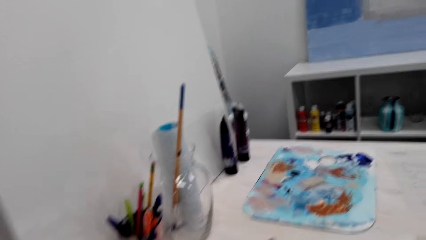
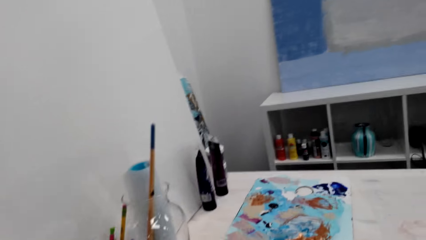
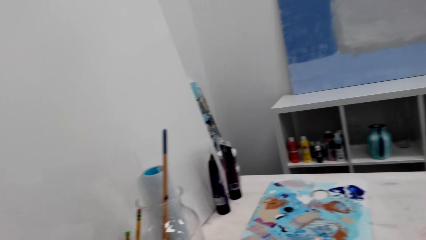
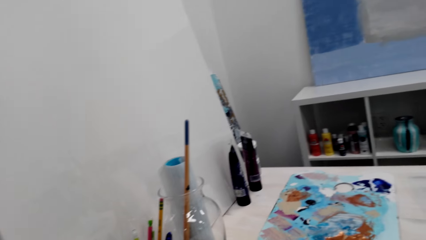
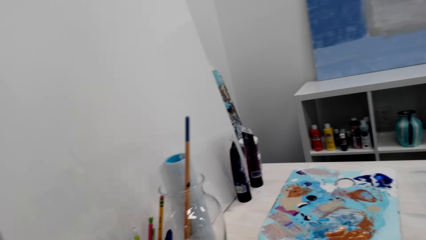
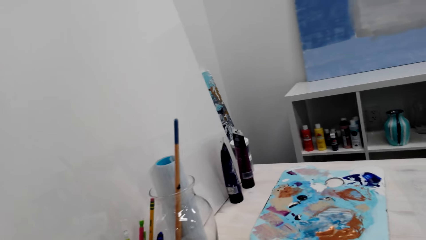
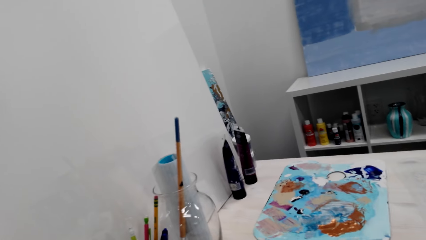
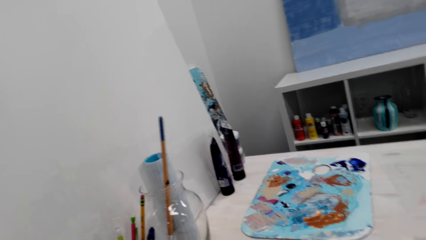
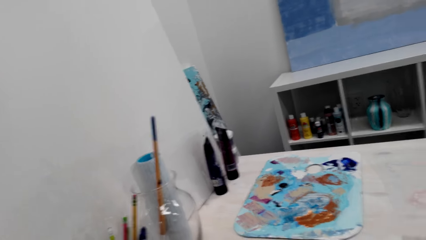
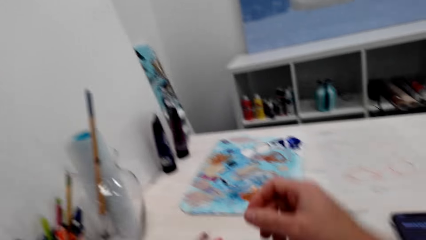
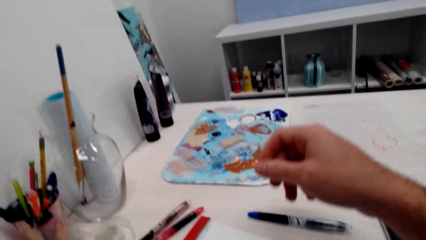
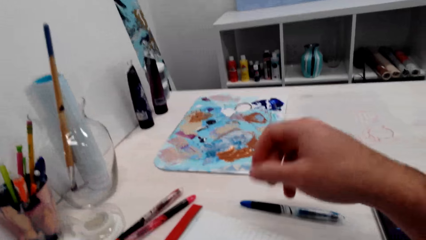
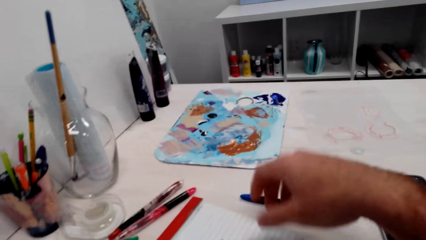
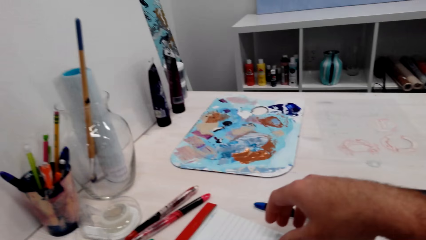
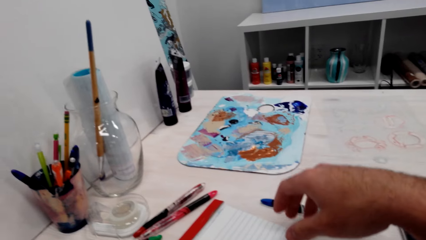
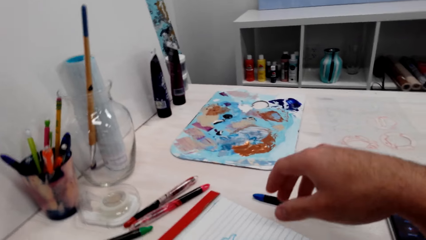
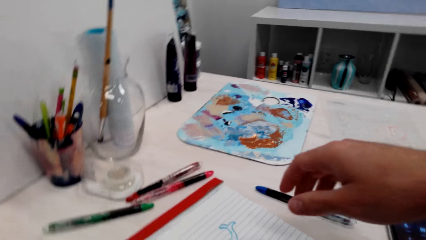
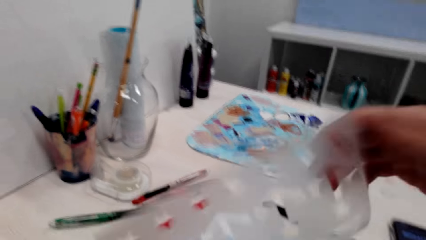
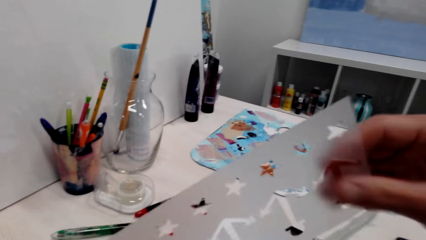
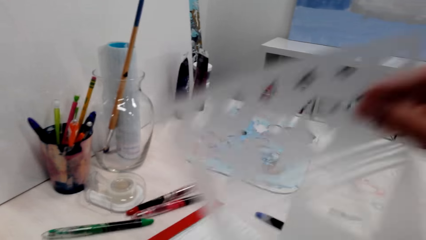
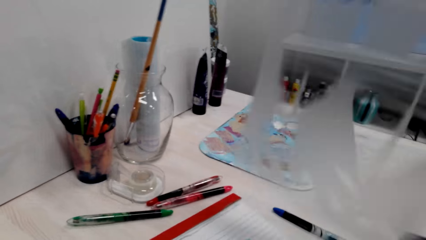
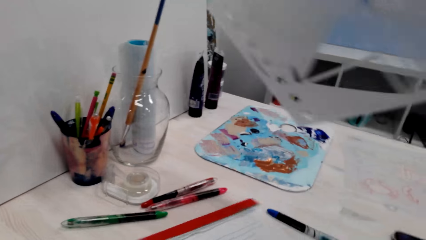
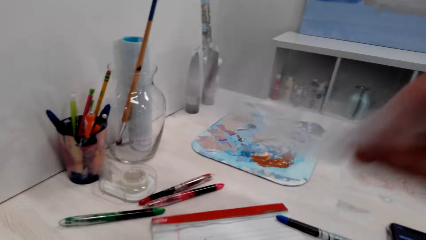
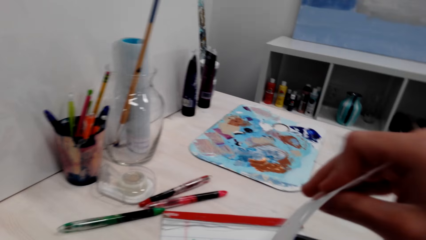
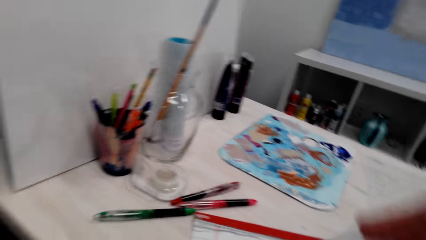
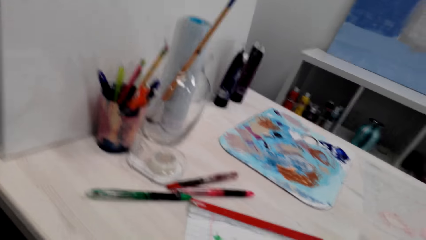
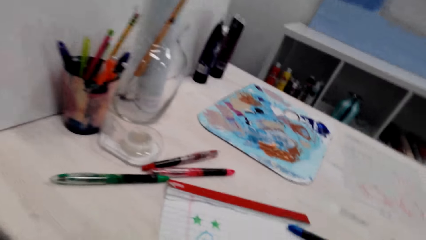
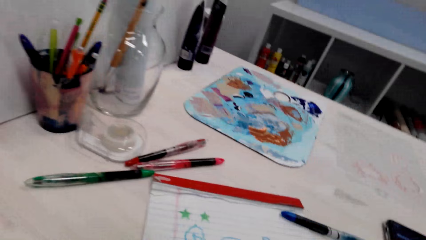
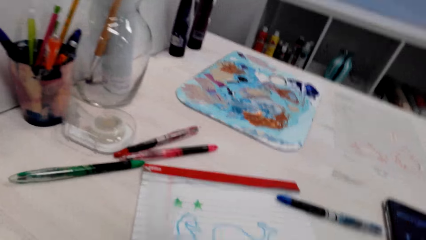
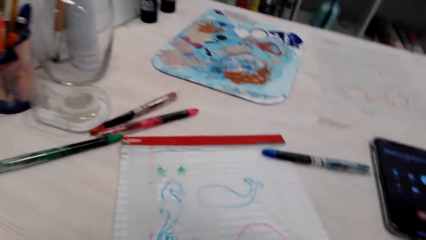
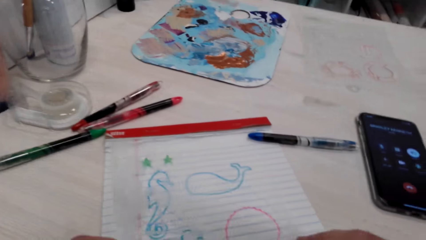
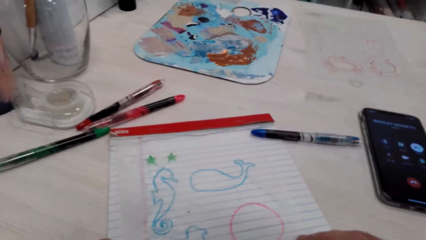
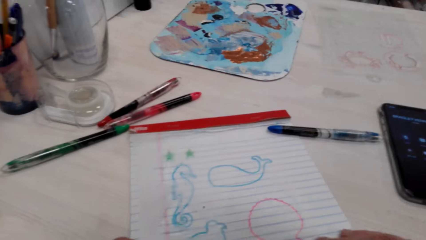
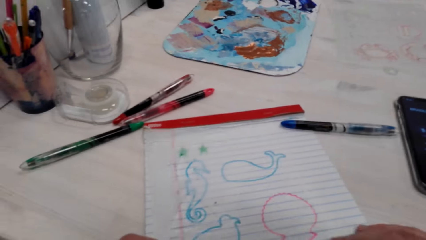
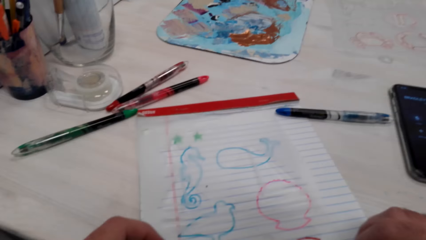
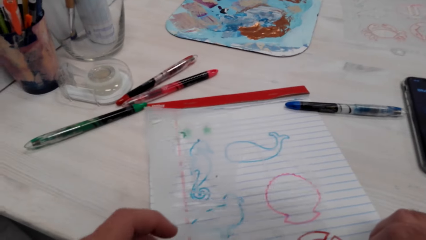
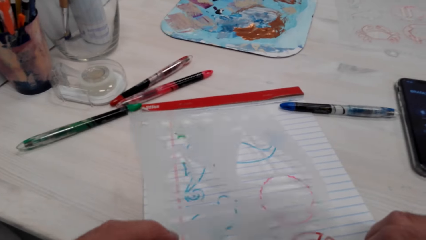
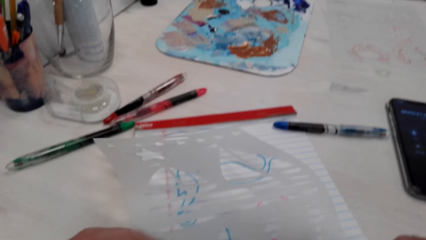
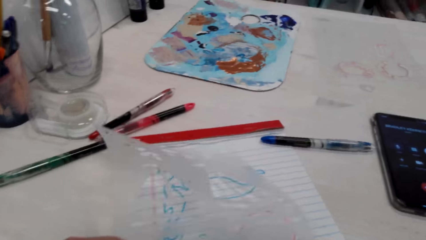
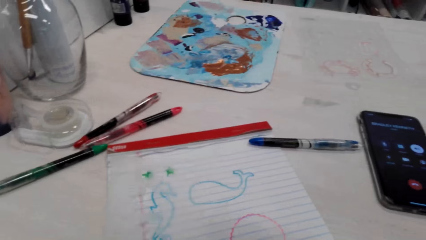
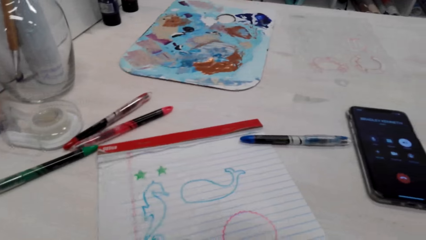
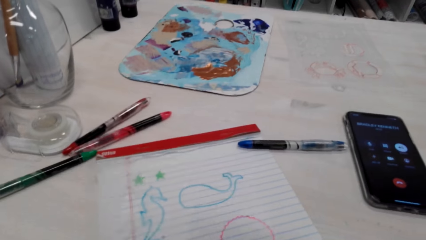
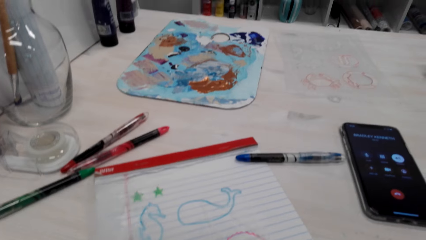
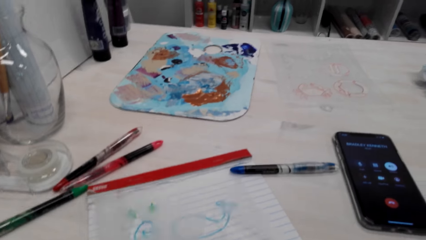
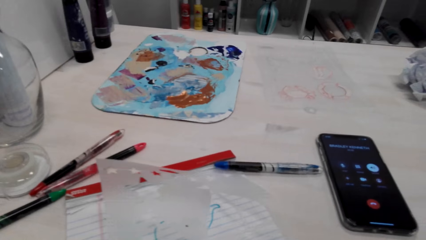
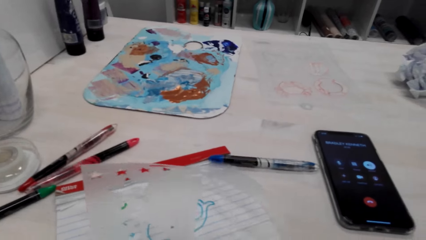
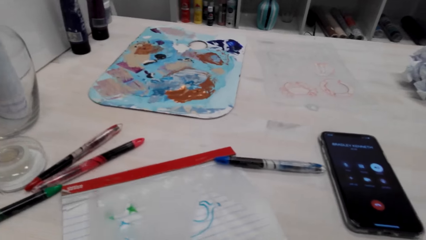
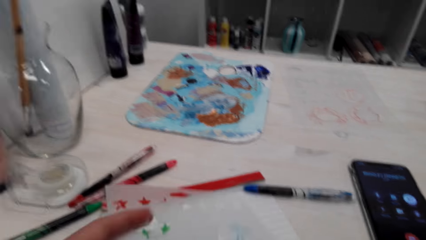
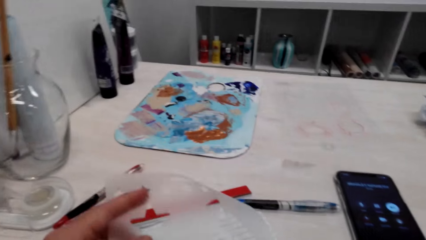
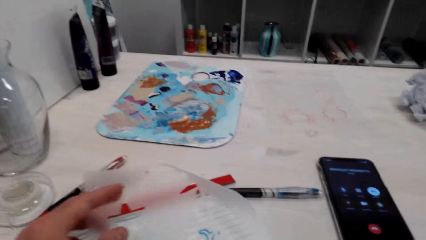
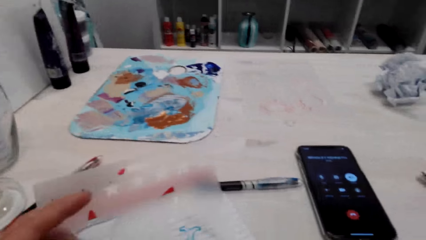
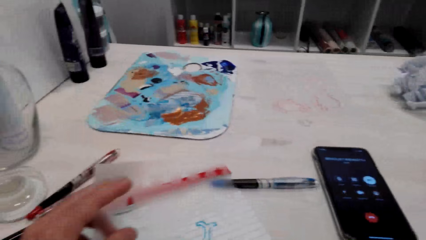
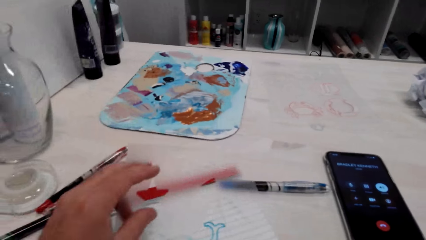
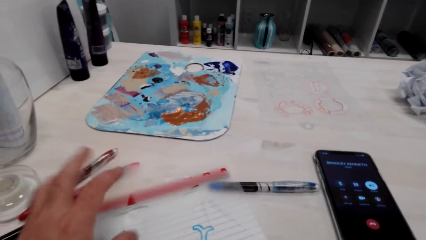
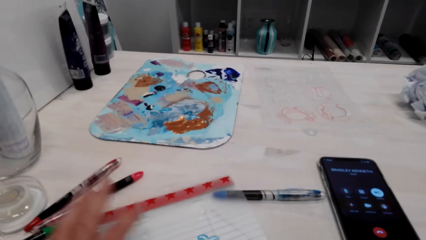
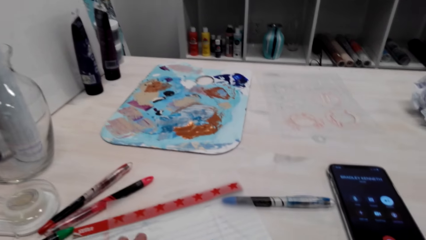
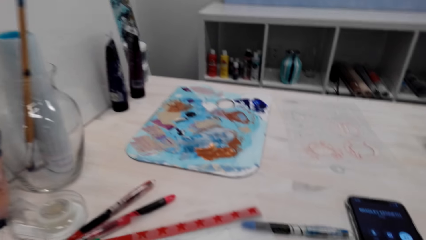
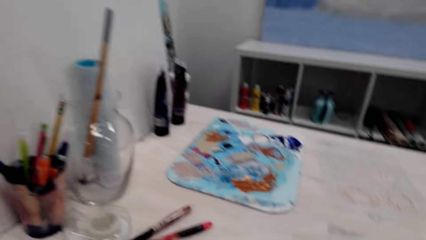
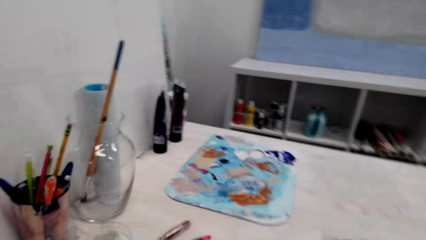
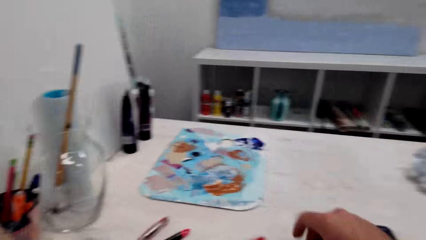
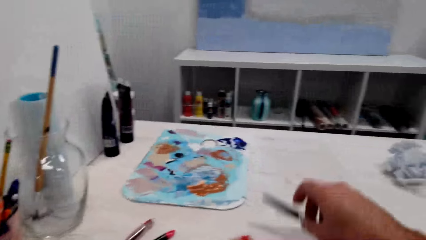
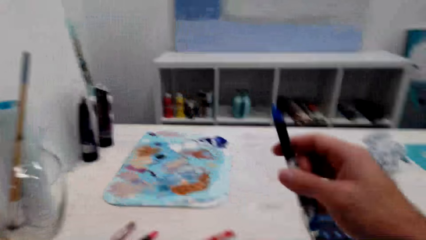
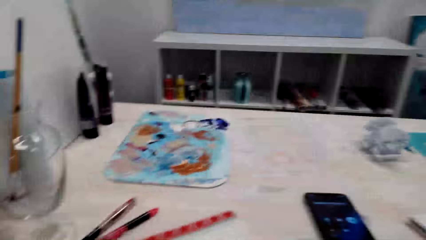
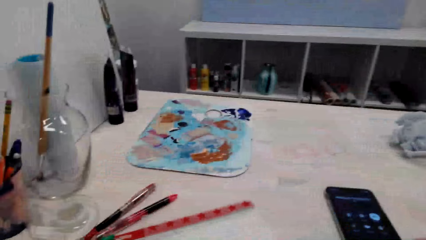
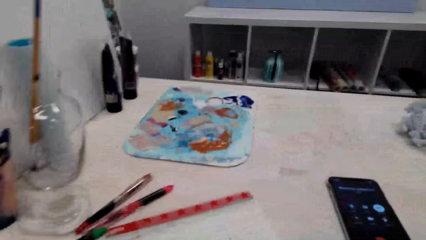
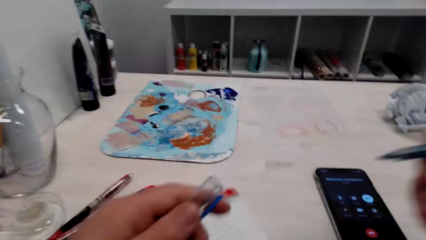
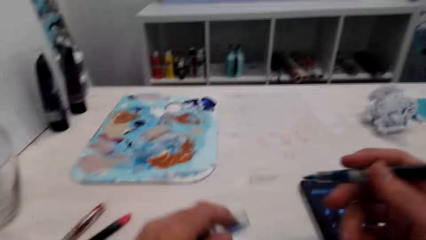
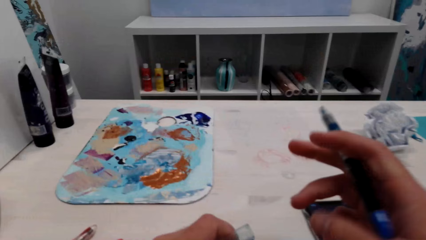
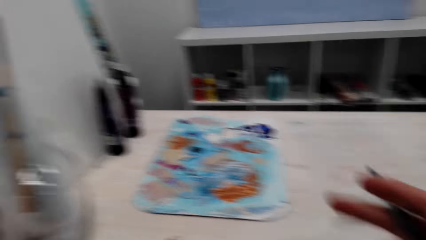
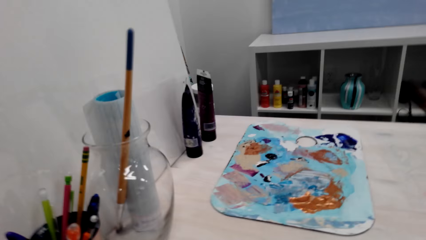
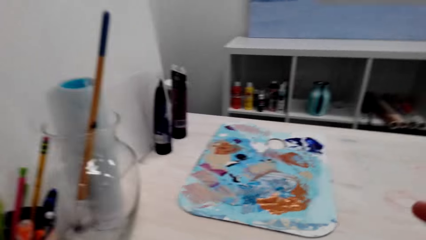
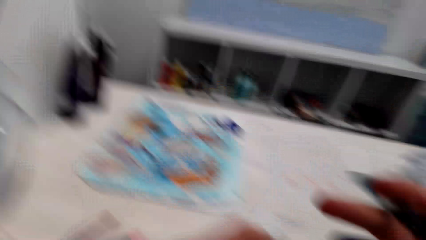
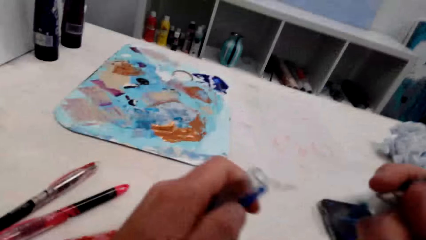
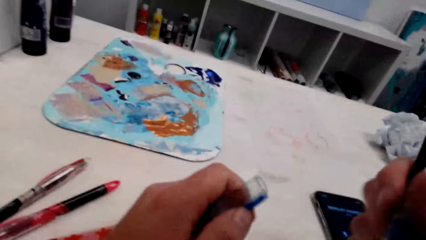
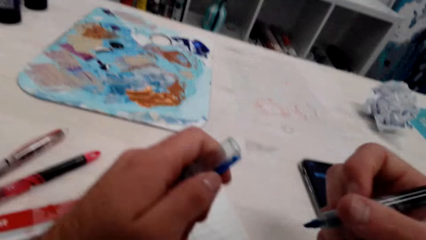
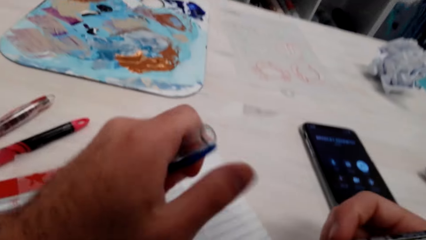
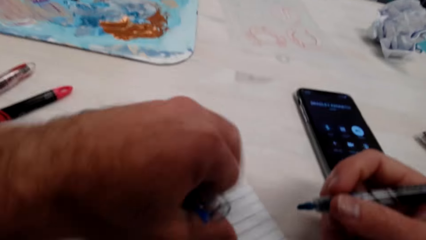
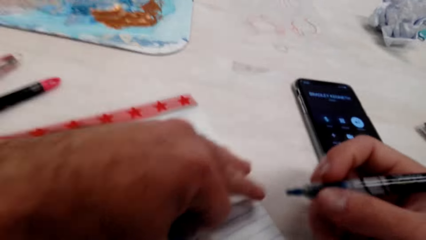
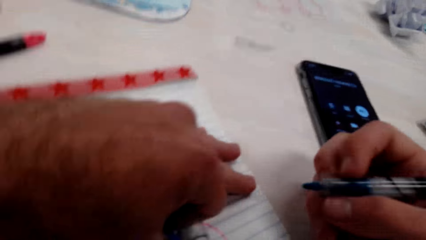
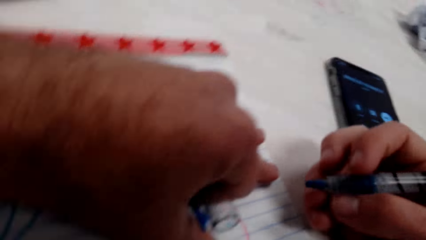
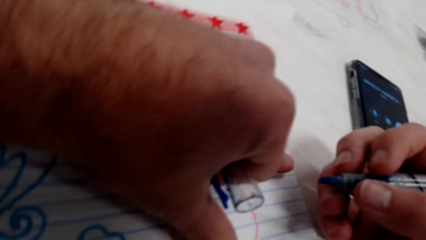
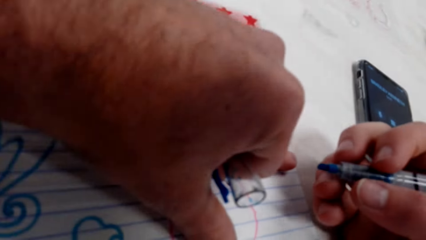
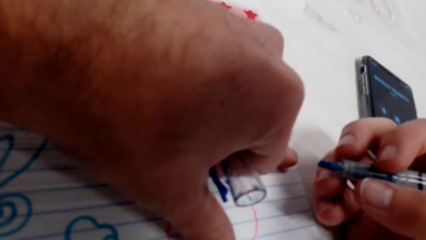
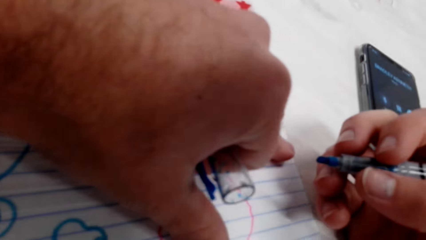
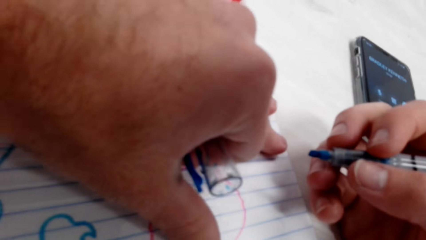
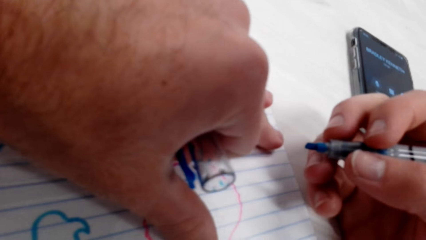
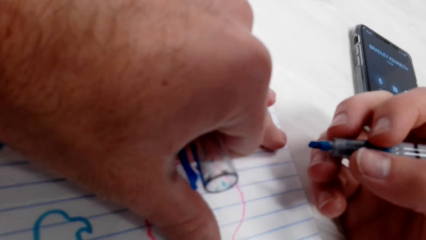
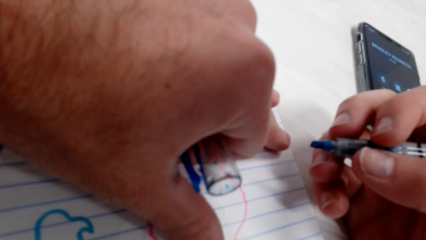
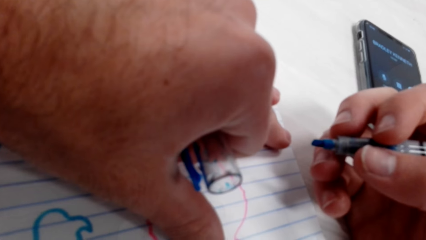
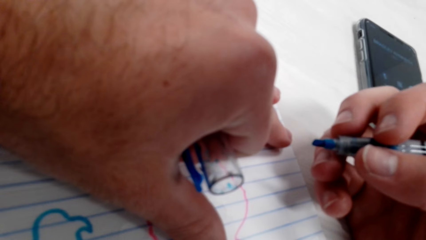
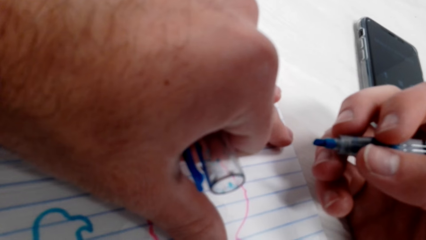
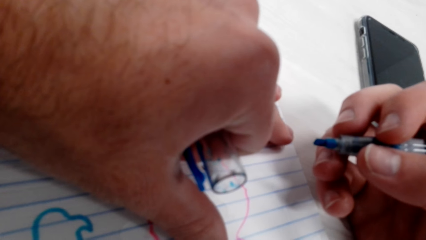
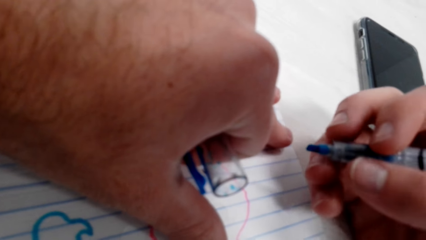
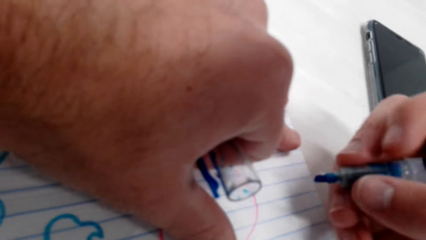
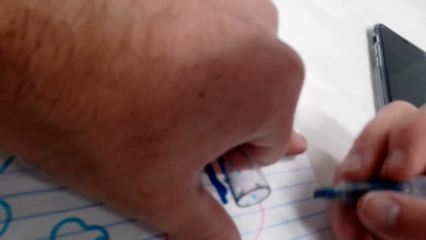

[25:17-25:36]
The camera wearer lifts up the drawing tracer. They look at the phone. They put down the drawing tracer. They pick up the pen from the table. They hold the marker pen.
